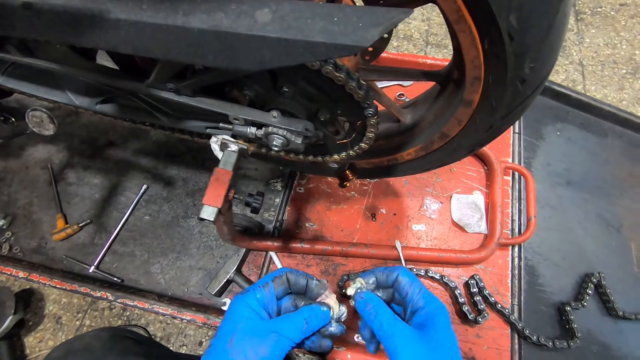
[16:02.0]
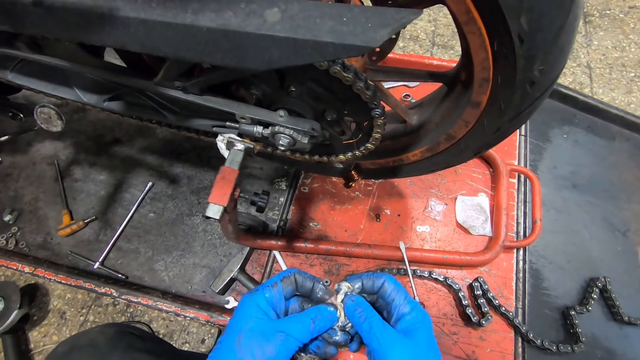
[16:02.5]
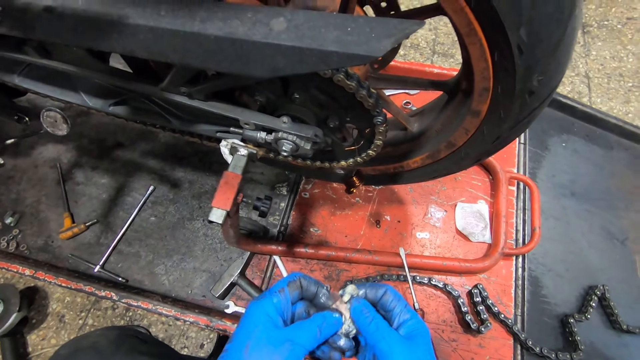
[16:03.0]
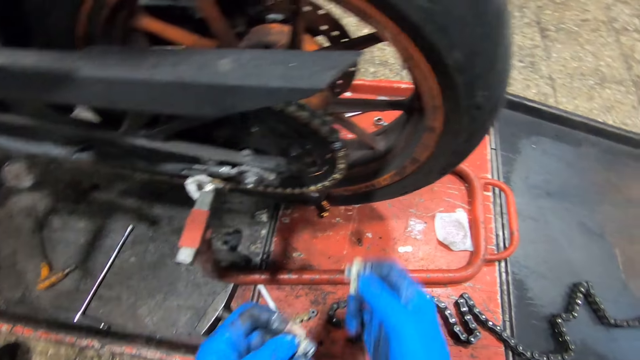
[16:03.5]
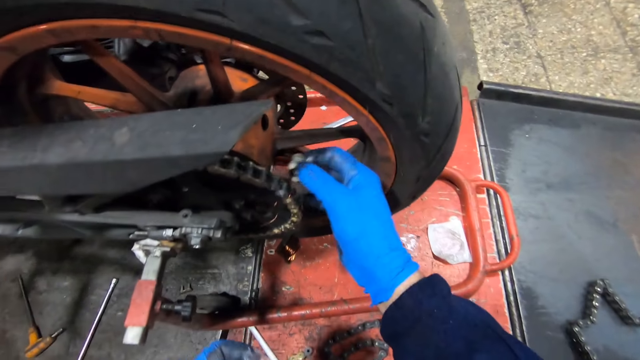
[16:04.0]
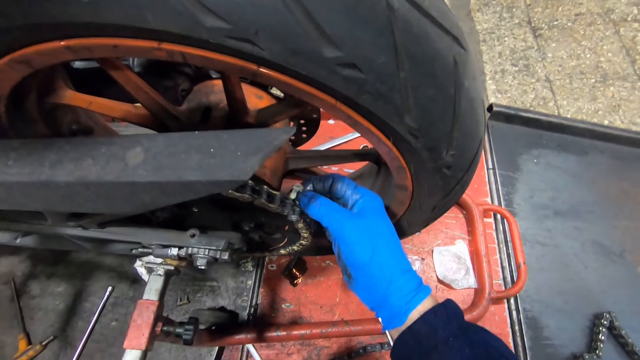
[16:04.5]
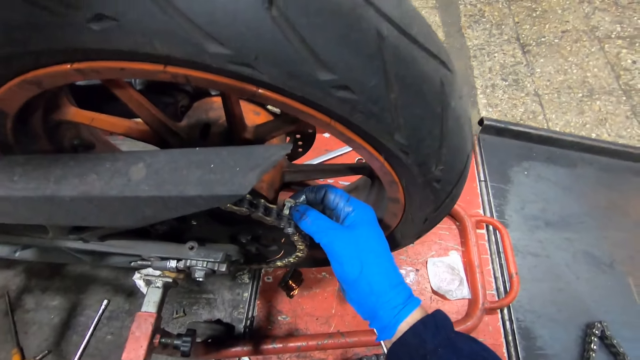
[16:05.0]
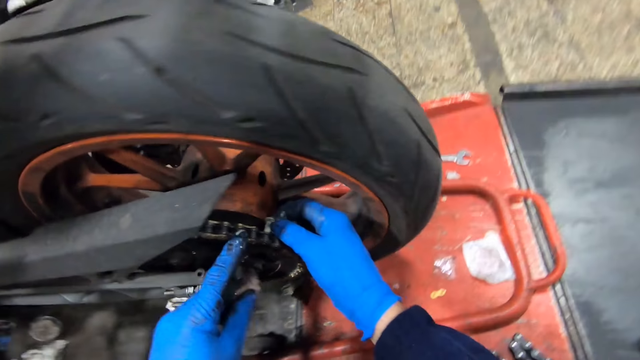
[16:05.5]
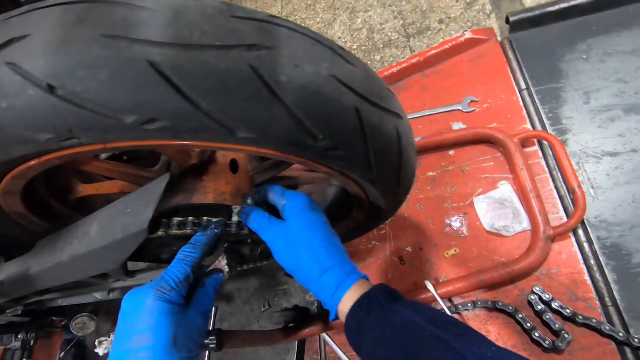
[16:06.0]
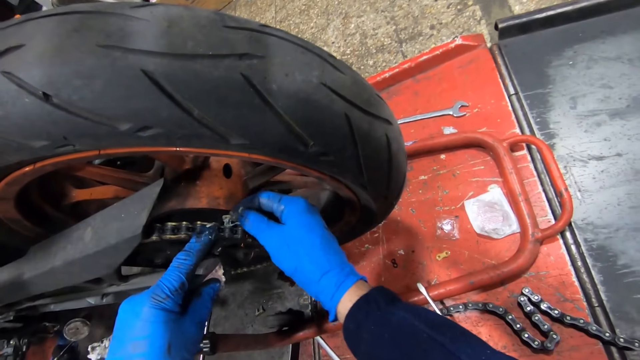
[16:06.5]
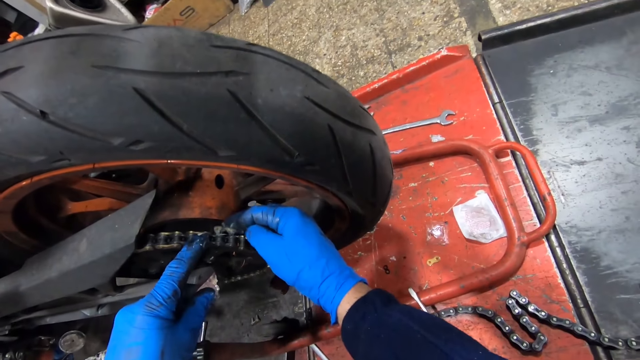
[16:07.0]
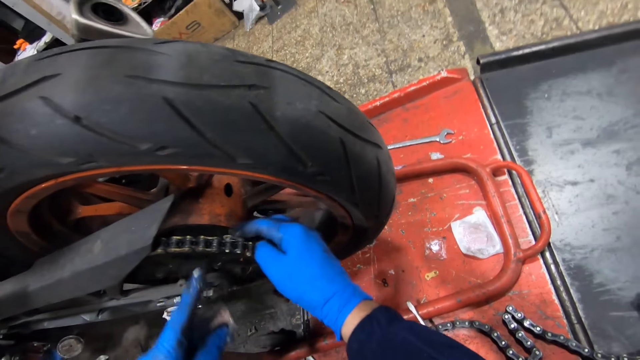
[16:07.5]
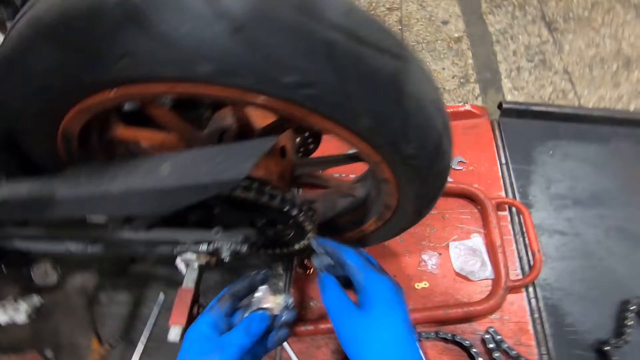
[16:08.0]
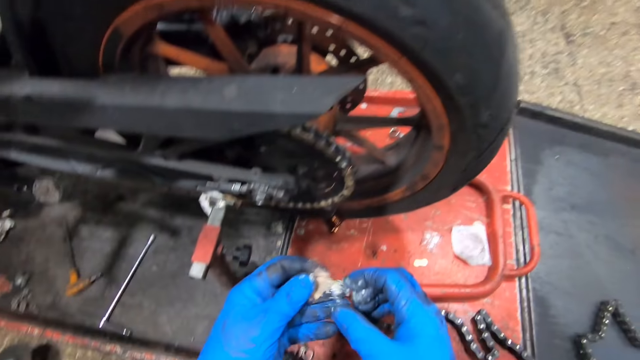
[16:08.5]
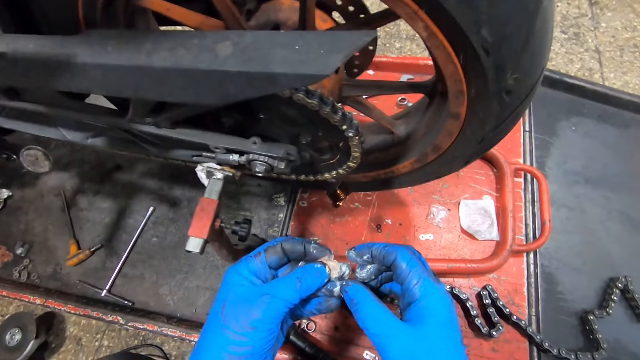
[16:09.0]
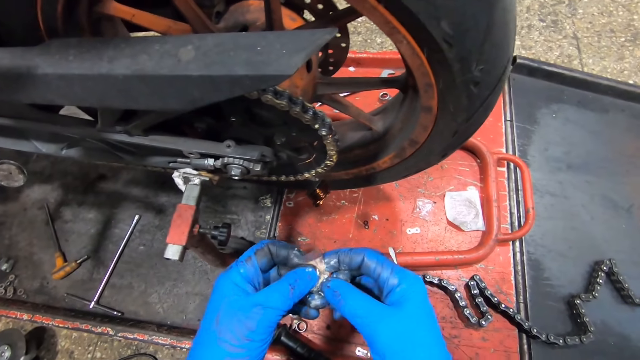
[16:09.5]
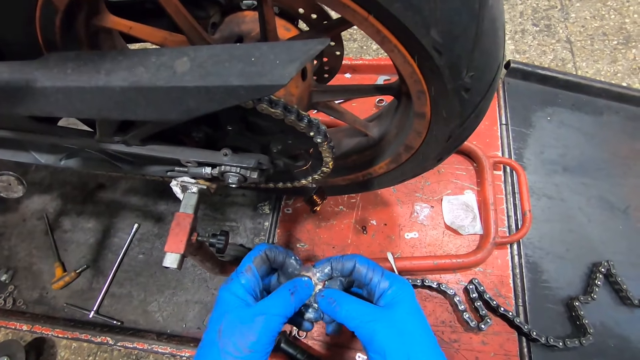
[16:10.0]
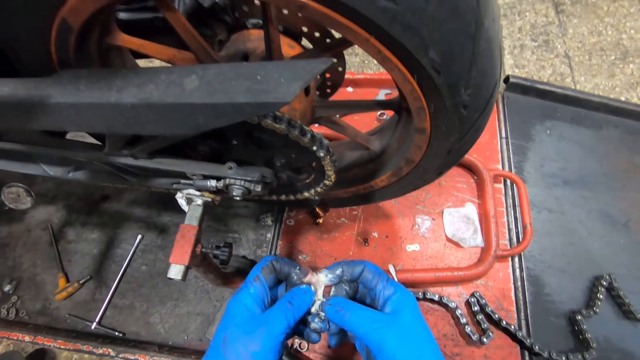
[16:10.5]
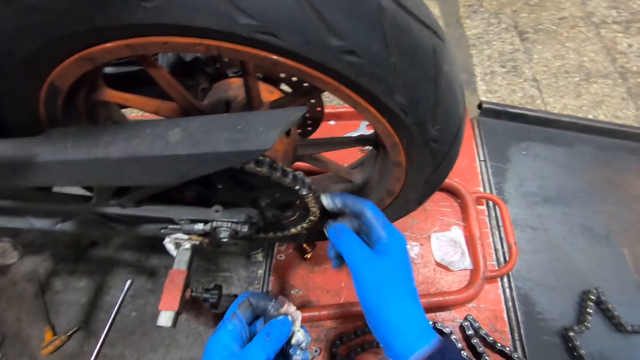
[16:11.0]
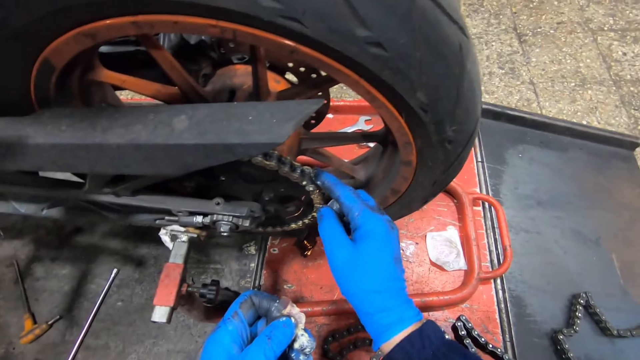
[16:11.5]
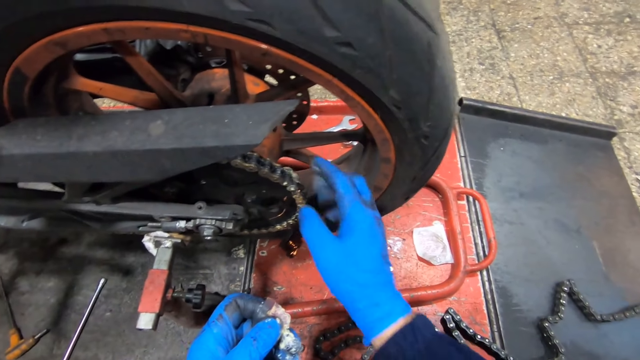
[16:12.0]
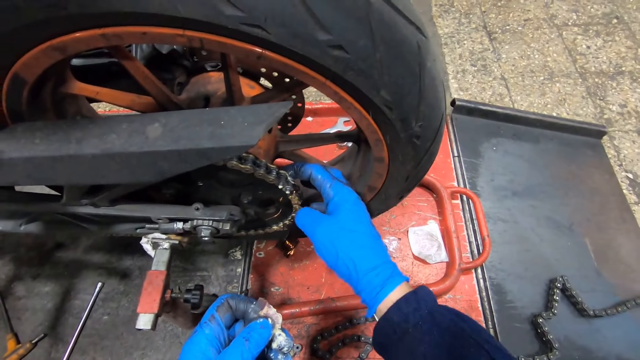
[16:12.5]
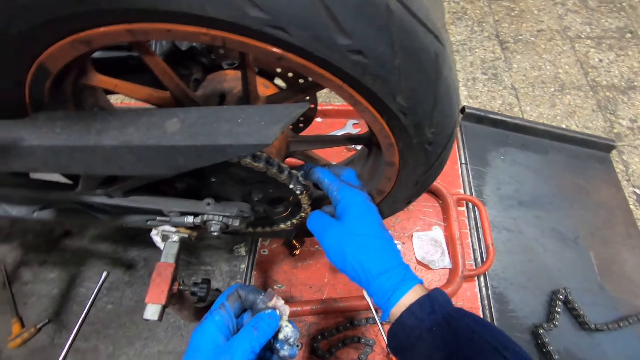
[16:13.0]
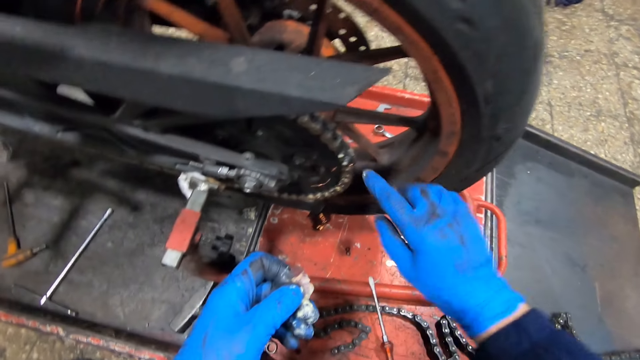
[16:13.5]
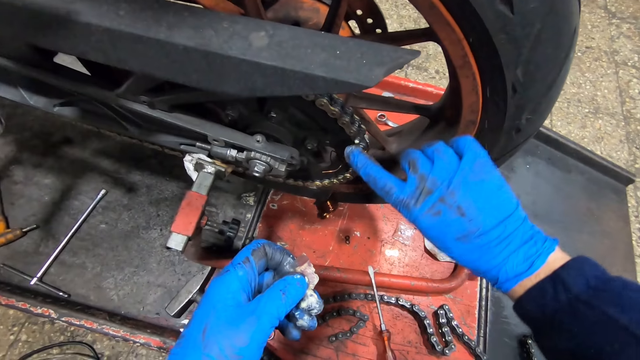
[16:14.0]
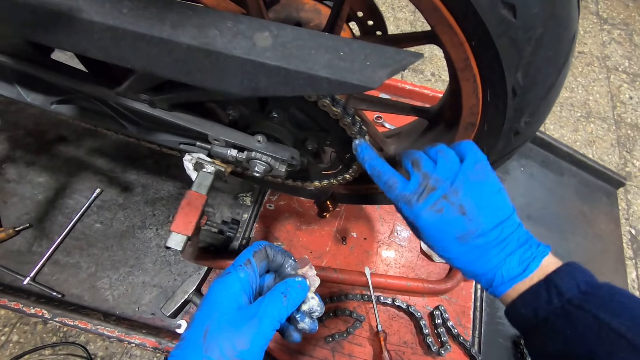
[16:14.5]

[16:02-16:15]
The camera wearer fixes the rivet pin on the bike chain with his right hand. He rubs his right hand on lubricant on the pack on his left hand. He rubs lubricant on the chain on the bike with his right hand.

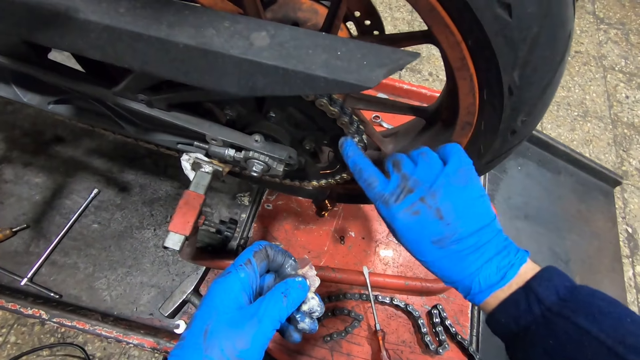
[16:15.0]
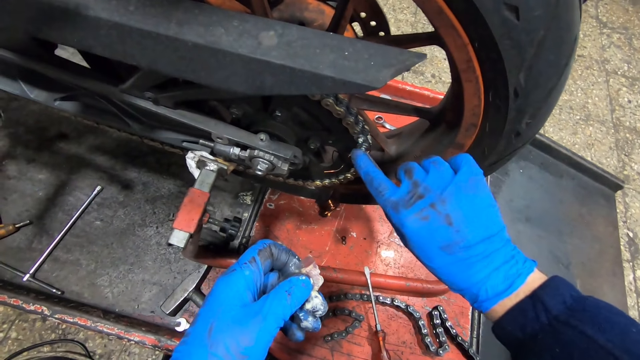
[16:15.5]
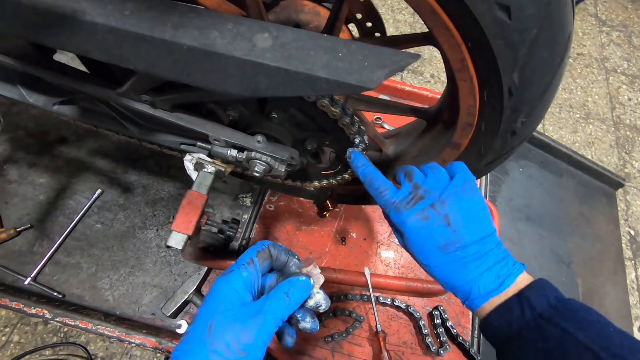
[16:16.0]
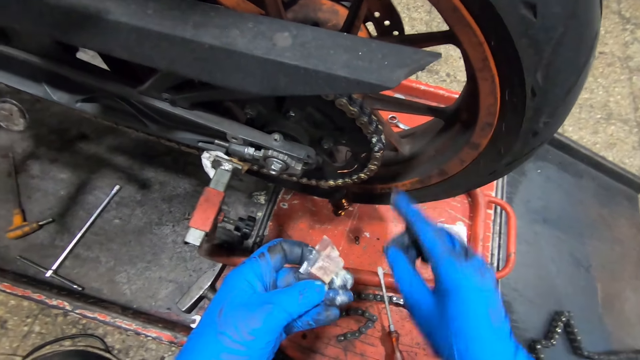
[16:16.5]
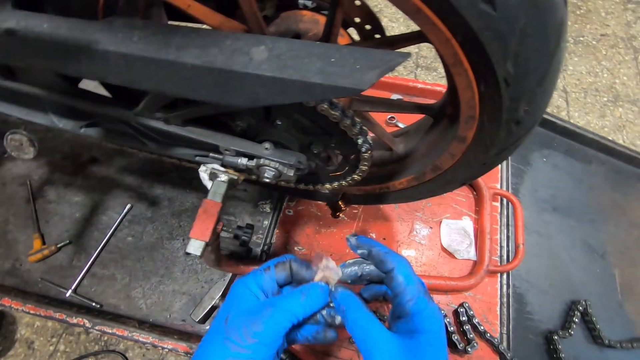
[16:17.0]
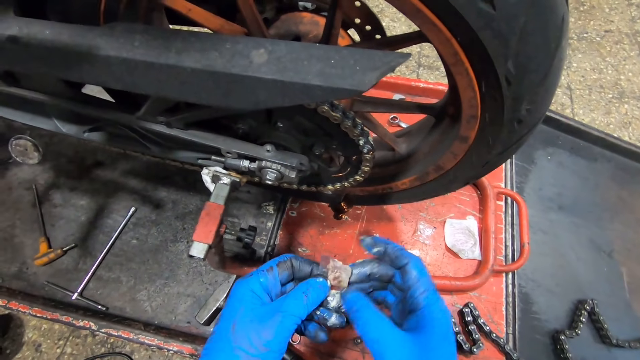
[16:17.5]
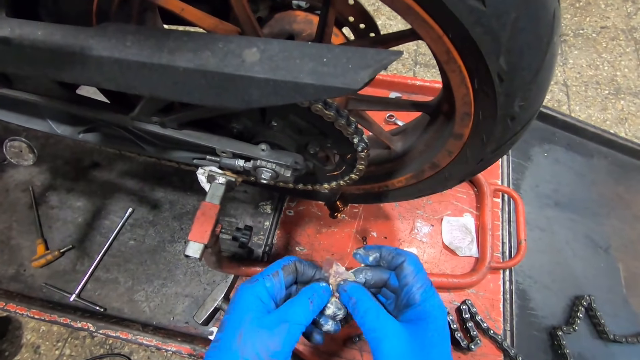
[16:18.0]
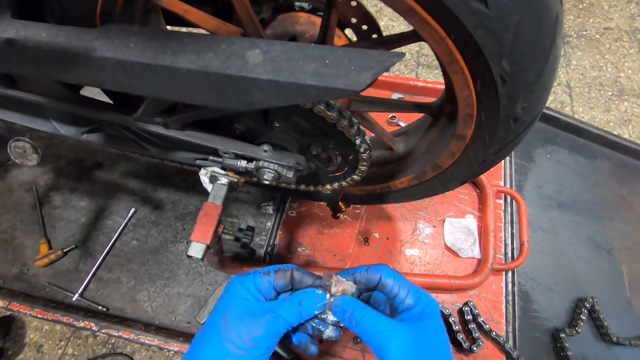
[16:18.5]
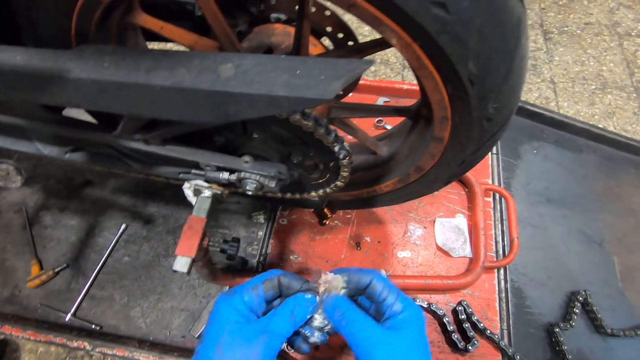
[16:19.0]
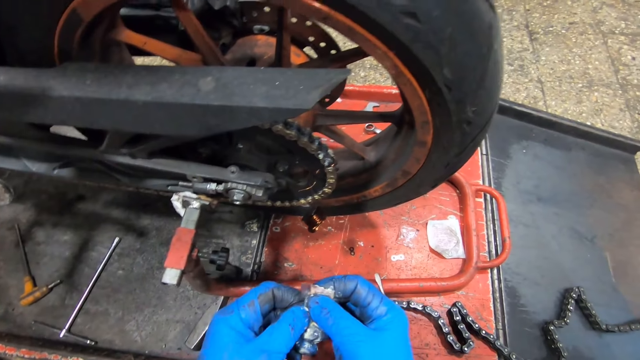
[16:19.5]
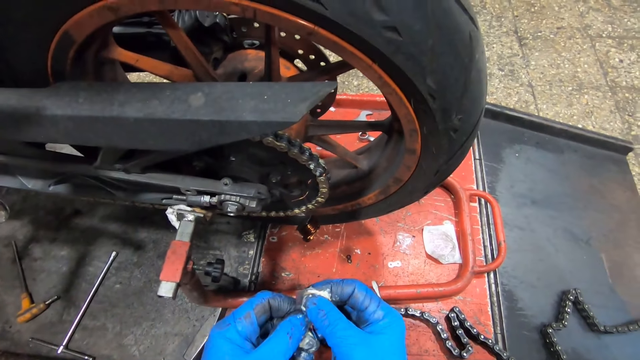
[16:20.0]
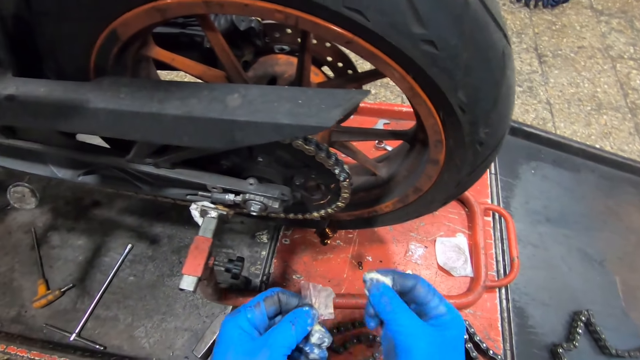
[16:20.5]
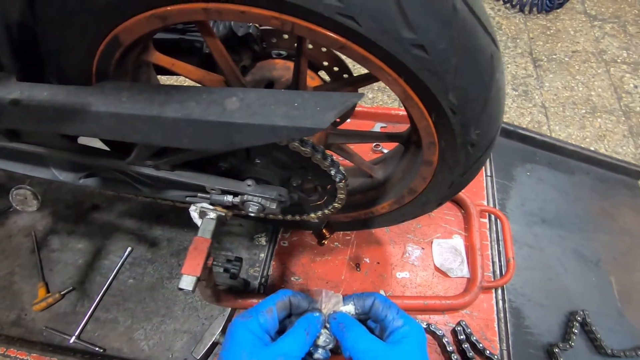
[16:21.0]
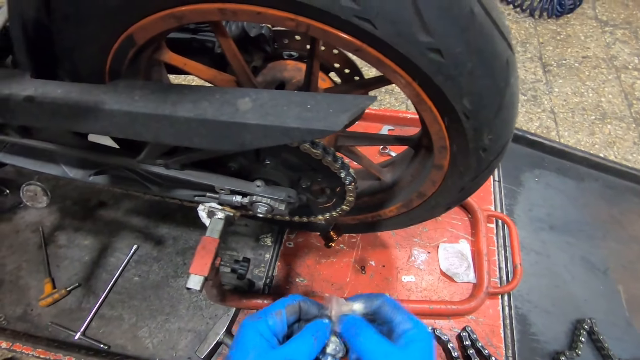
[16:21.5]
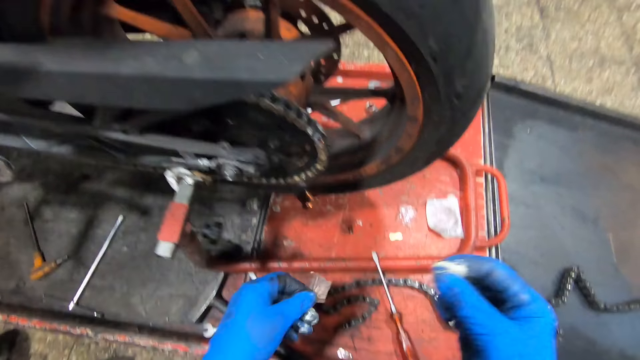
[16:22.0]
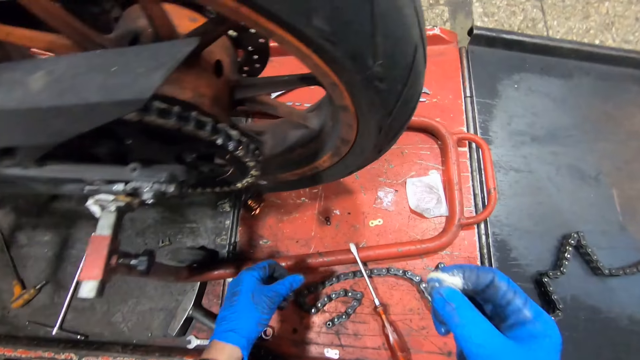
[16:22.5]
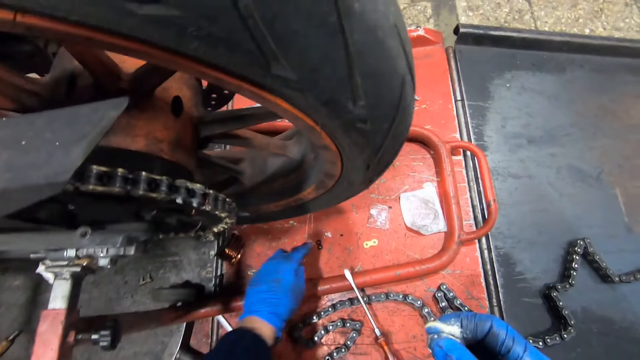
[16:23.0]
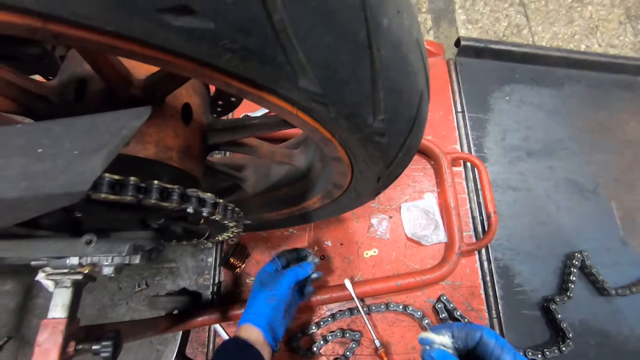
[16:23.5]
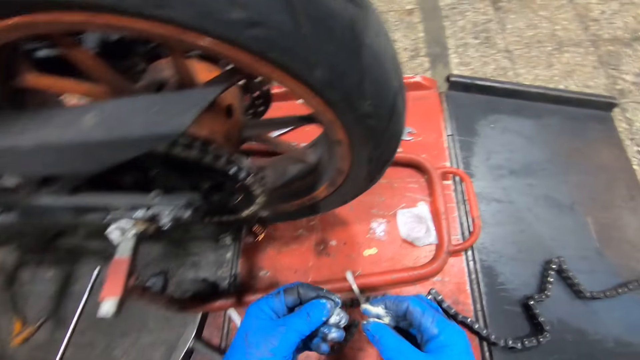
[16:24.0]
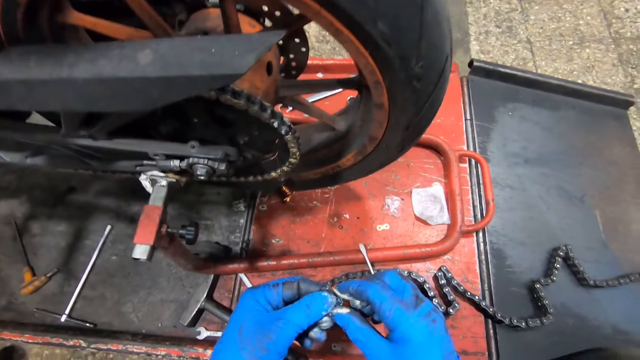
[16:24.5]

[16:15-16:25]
The camera wearer rubs his right hand on lubricant on the pack on his left hand. He drops the lubricant pack in his left hand on the work bench. He picks up a flat washer from the work bench with his left hand.
